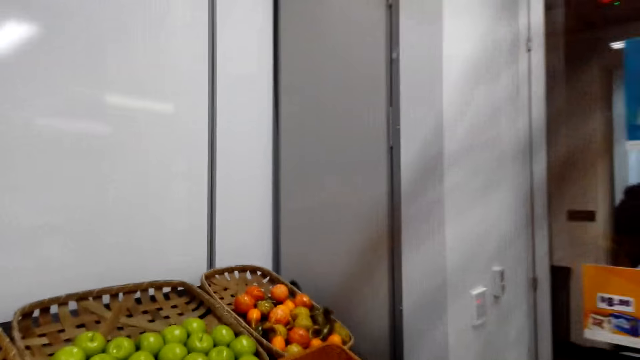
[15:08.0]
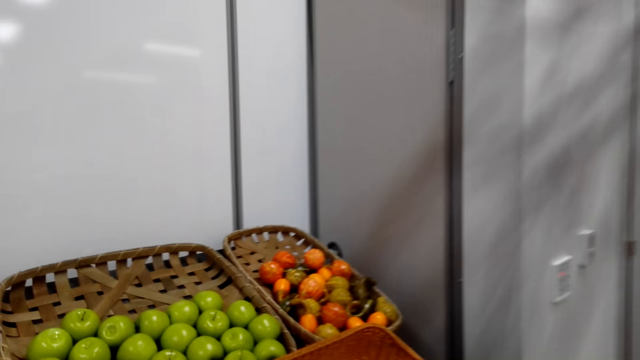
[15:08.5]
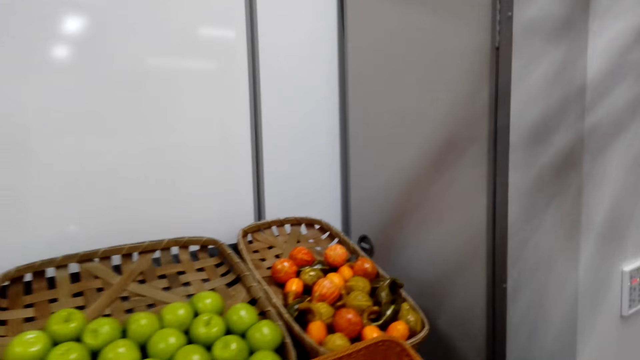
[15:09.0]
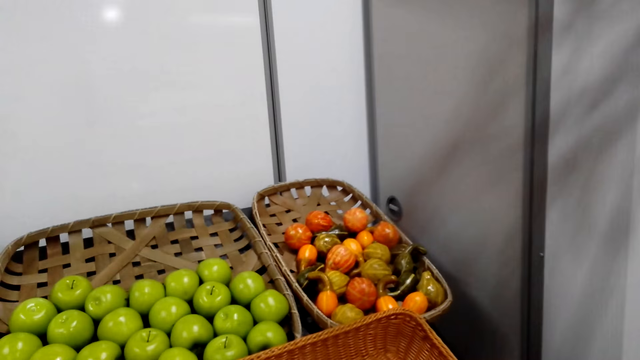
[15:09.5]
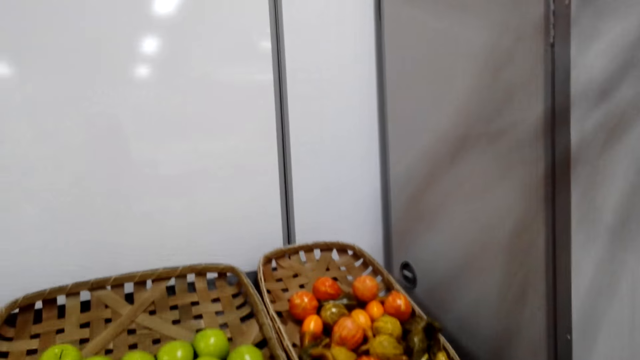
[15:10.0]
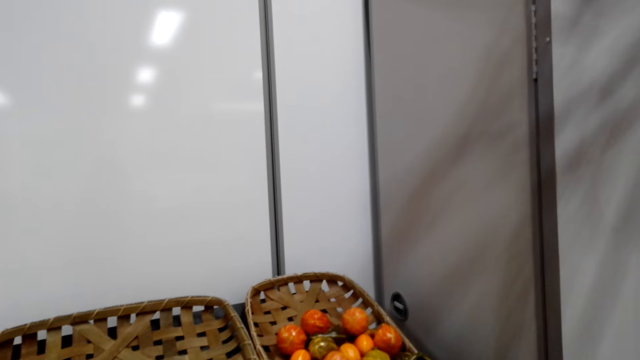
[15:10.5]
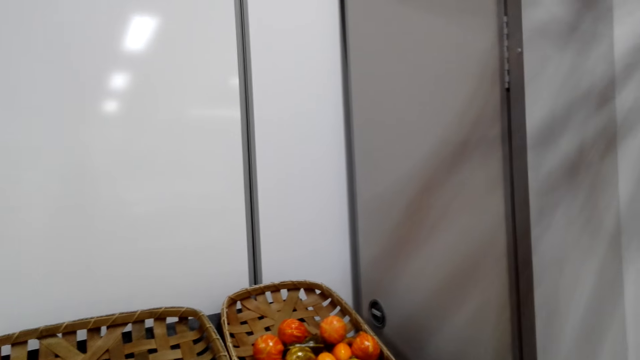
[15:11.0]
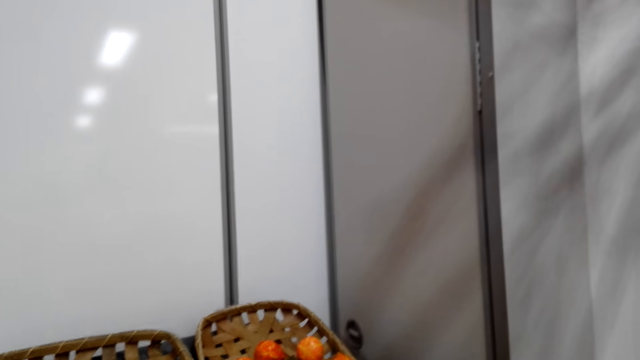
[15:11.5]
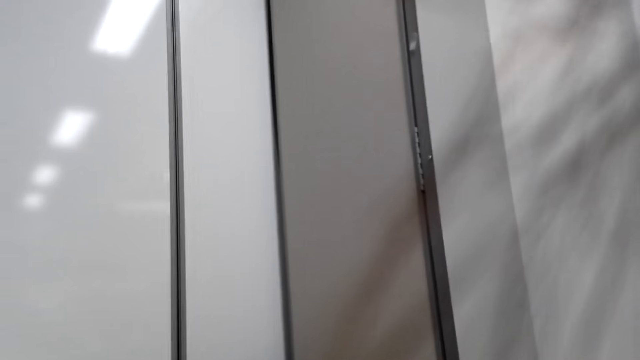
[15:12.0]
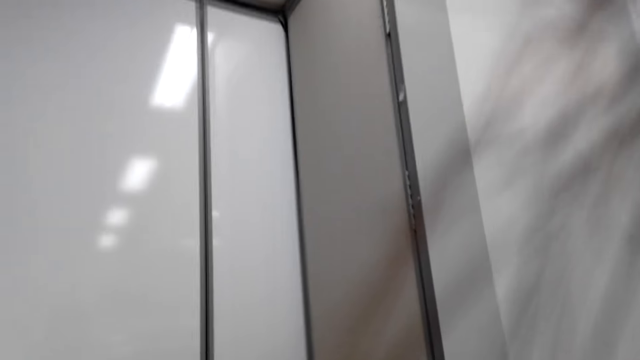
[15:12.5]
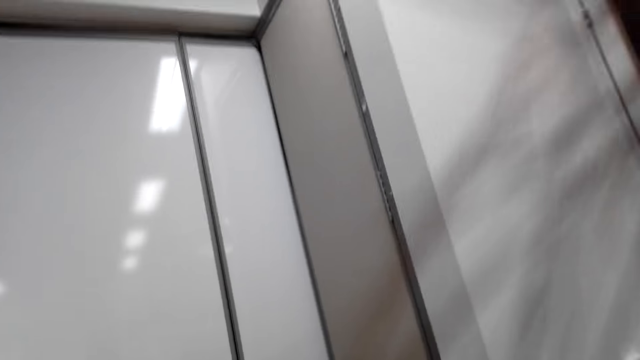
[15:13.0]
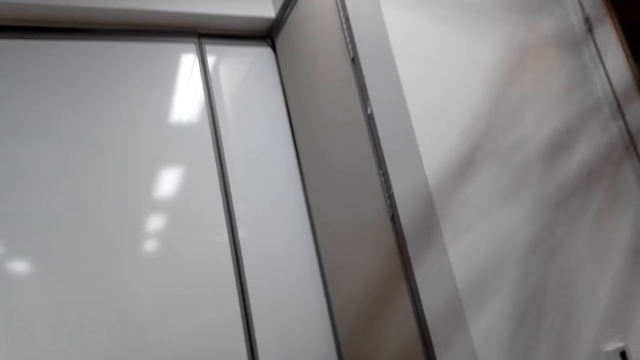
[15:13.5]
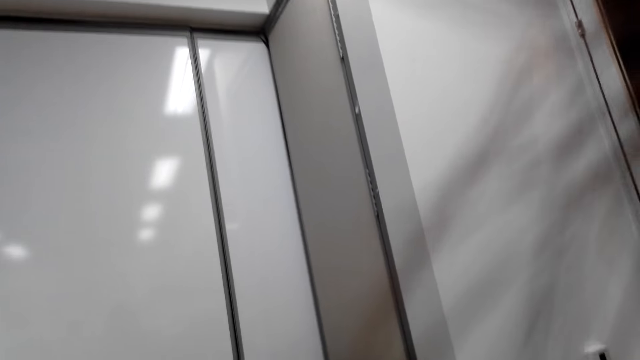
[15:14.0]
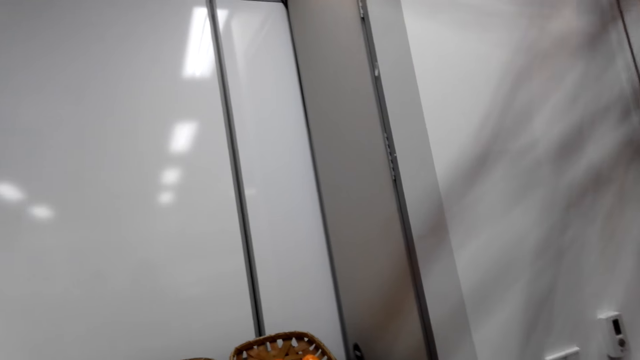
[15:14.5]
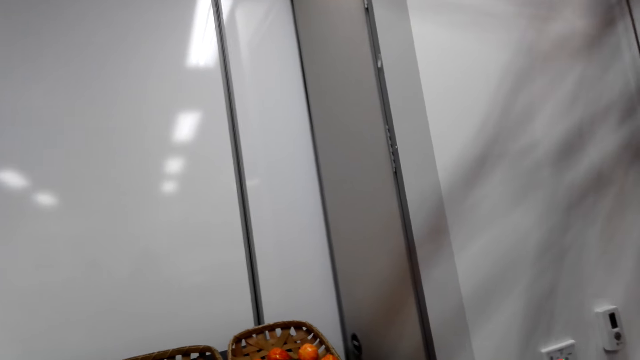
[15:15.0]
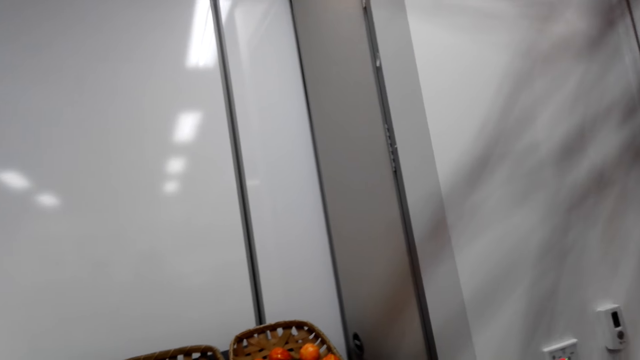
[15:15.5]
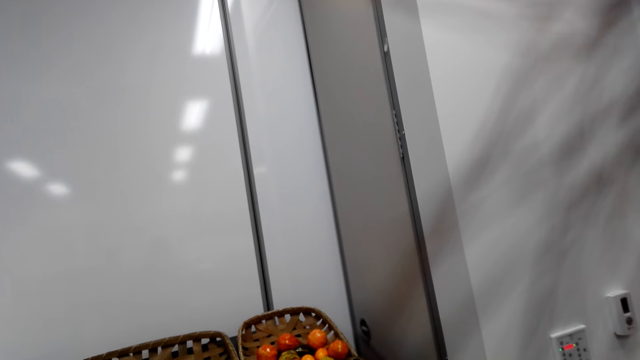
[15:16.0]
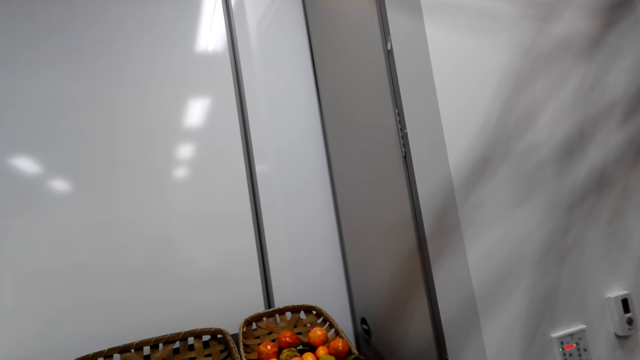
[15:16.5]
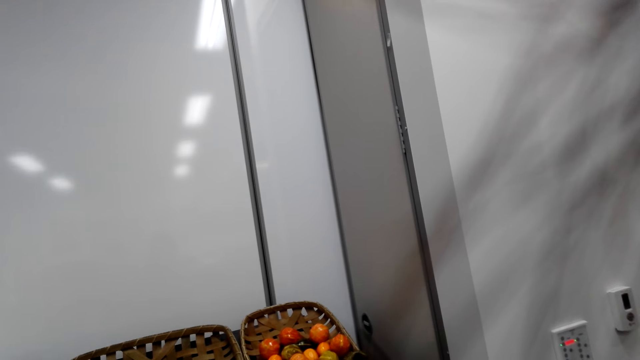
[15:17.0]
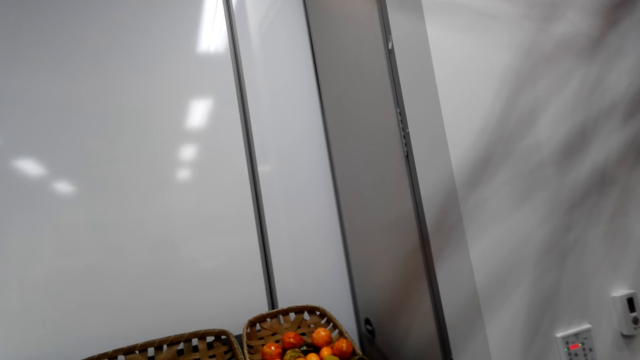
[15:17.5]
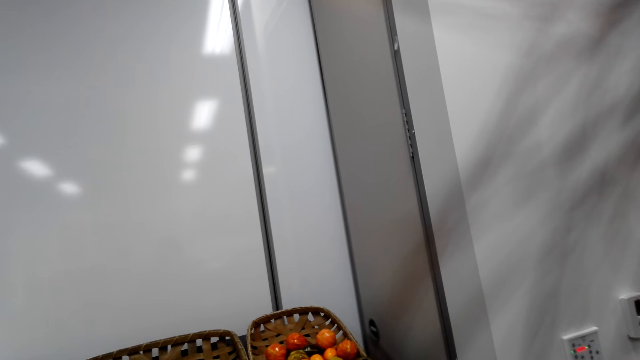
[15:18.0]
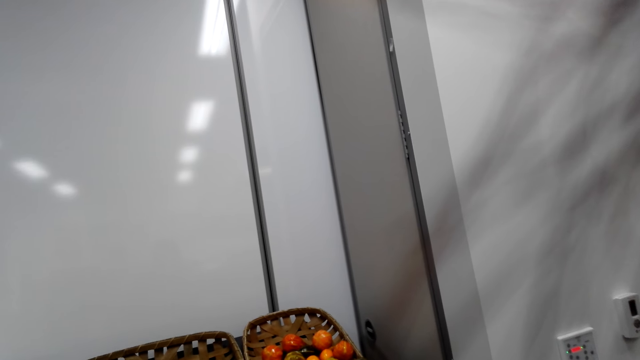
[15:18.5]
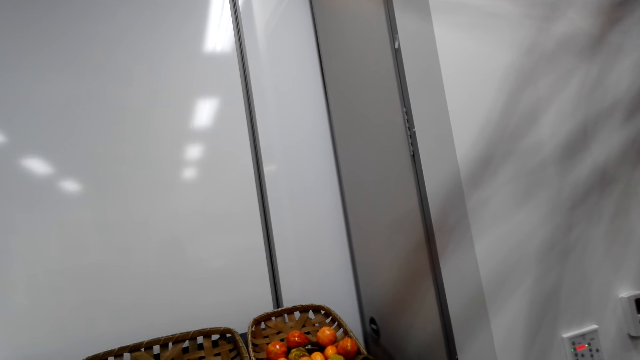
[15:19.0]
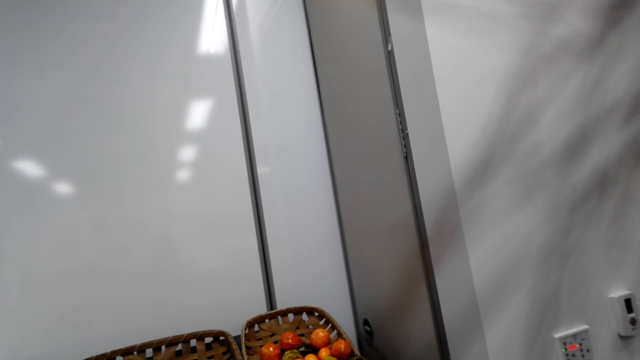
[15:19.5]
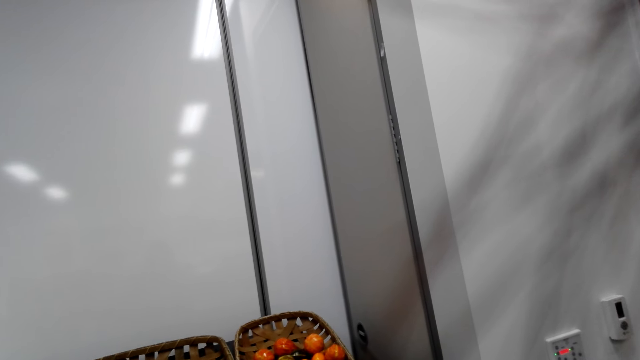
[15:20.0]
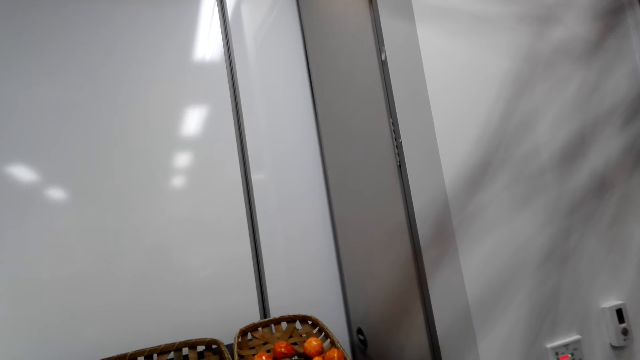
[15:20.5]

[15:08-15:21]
The camera wearer stares at the wall. A woman and another woman stop as they discuss something.

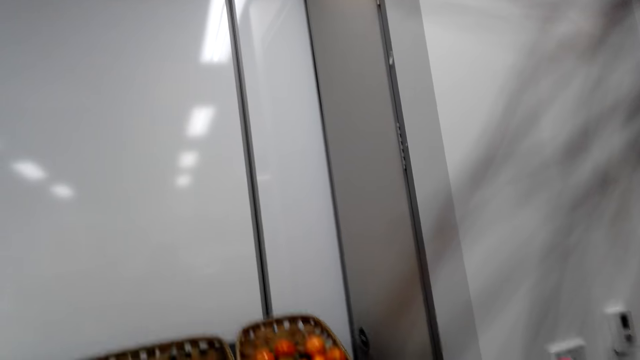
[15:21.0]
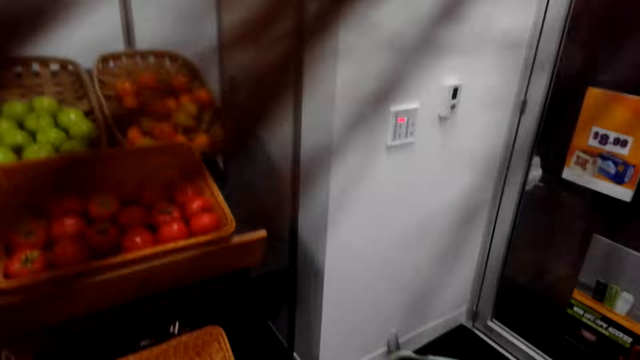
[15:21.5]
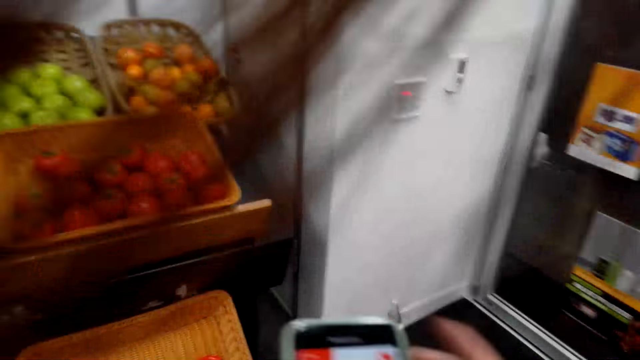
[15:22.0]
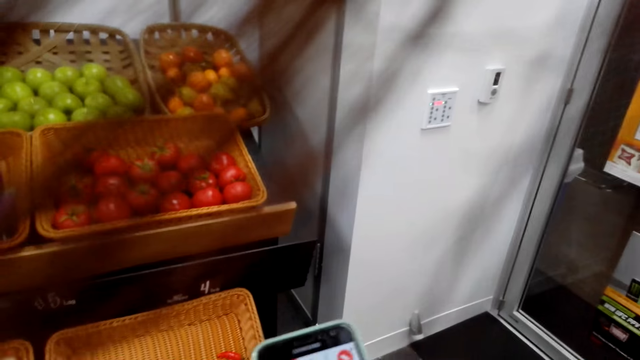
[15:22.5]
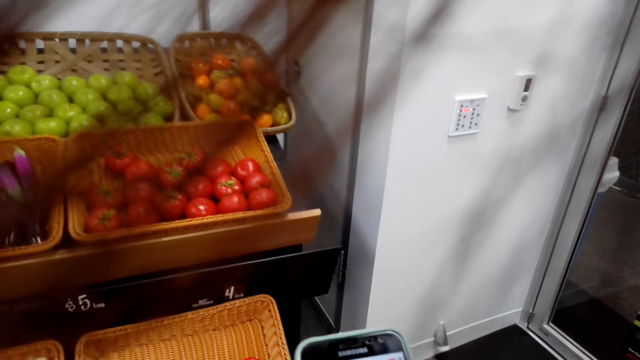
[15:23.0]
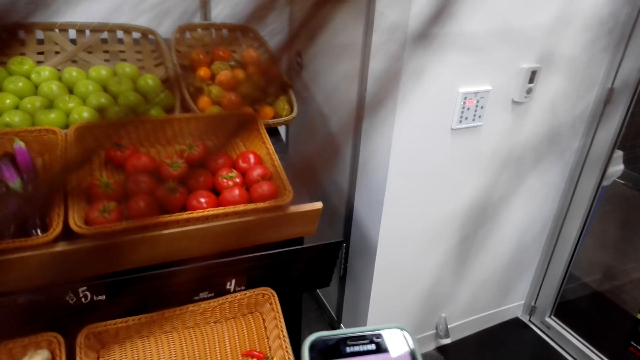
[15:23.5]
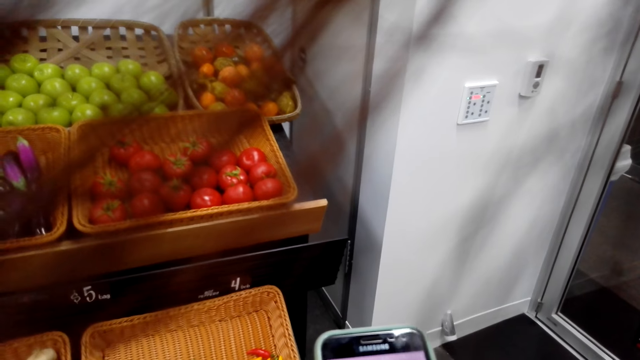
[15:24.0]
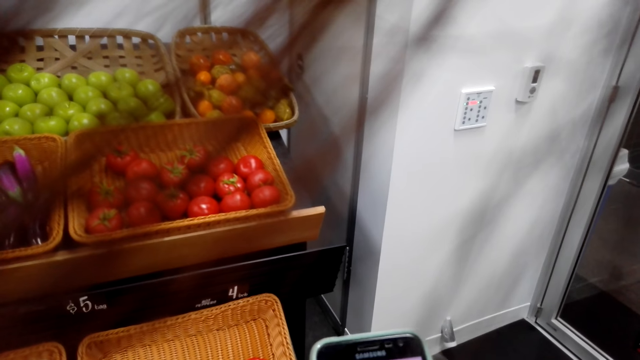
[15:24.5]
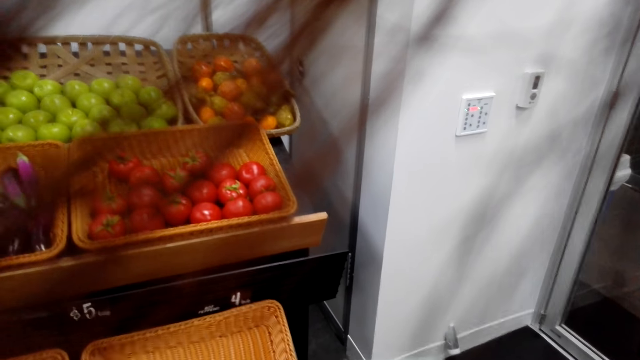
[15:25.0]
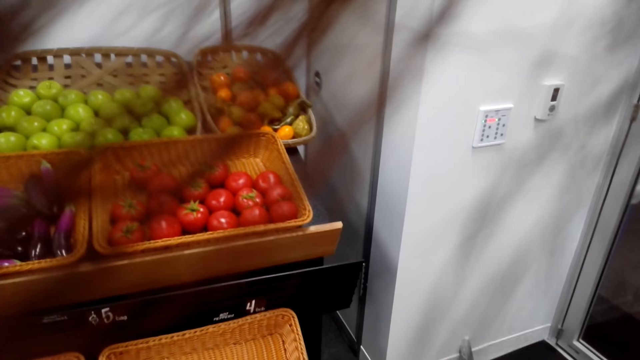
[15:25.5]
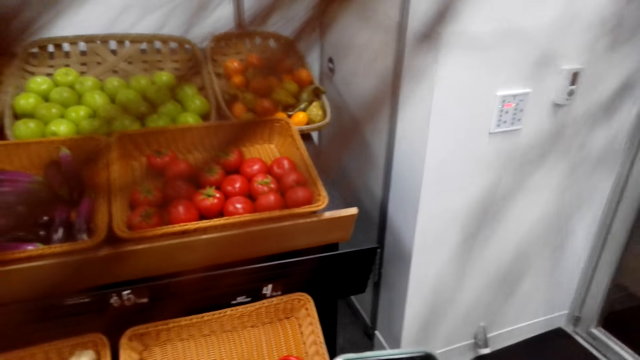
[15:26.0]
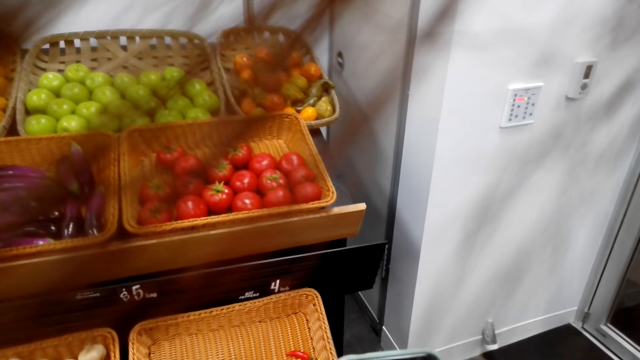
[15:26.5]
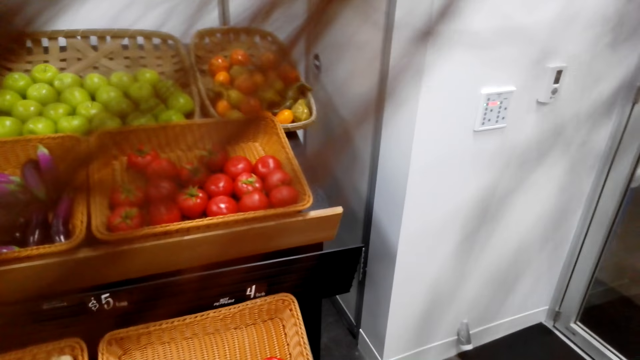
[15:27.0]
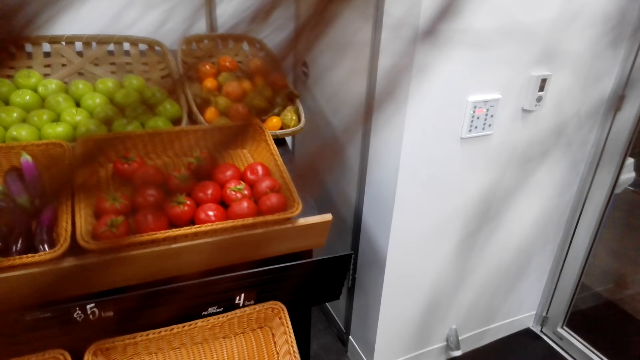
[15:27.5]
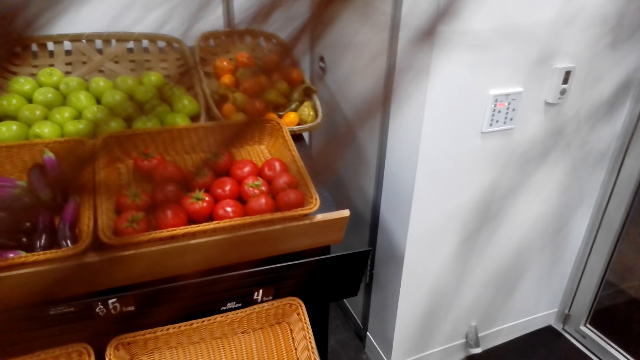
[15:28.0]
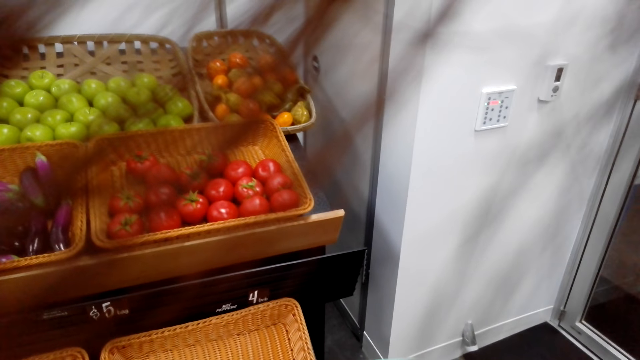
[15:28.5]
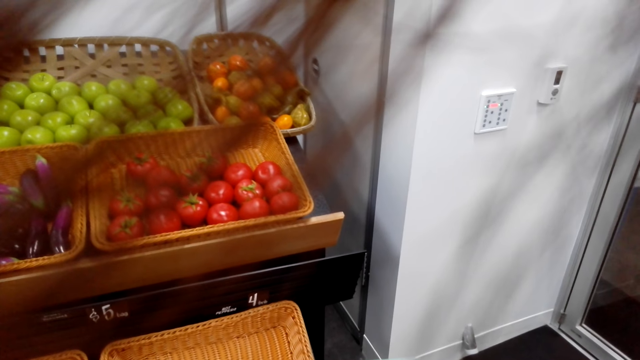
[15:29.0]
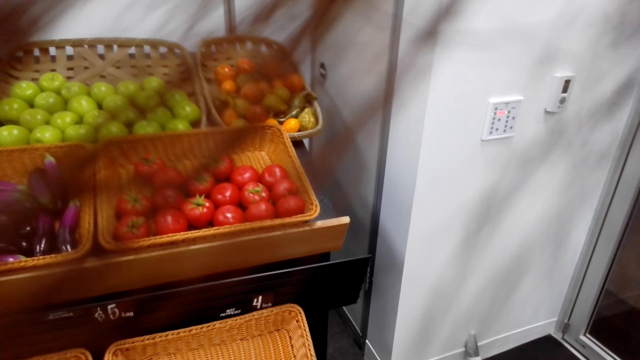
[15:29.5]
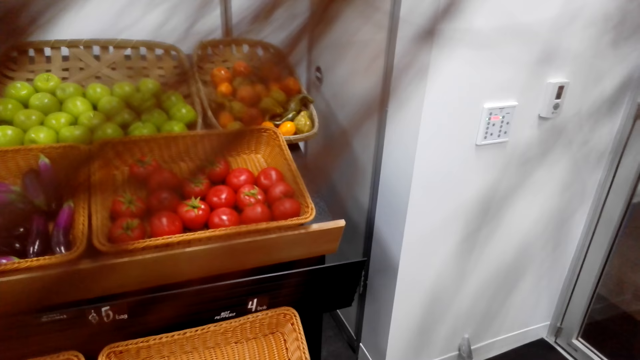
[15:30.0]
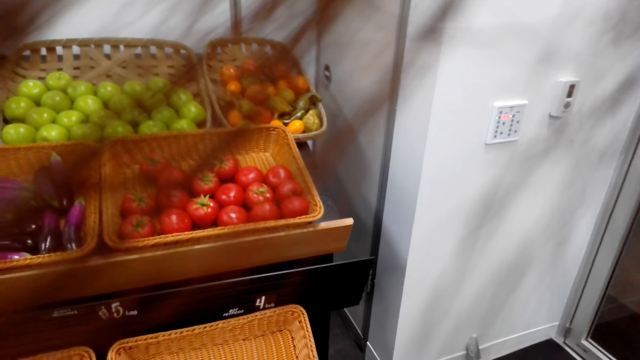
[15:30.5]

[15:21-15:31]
The camera wearer operates the phone.
